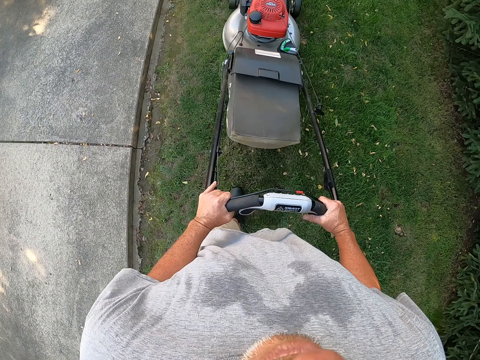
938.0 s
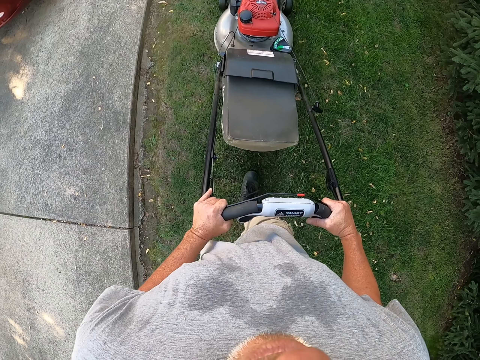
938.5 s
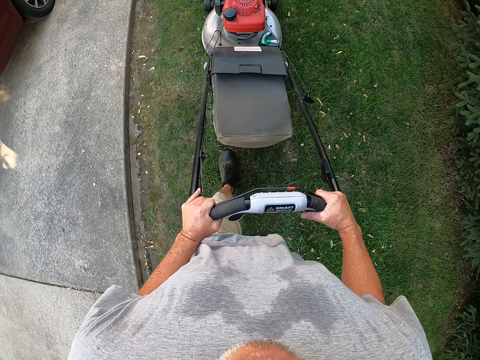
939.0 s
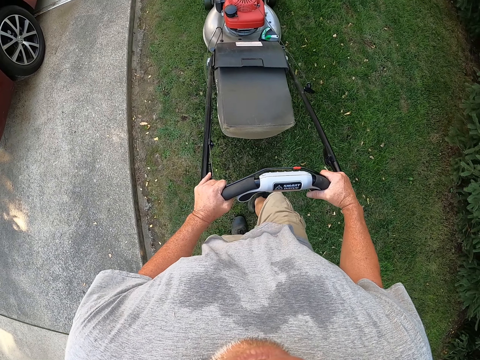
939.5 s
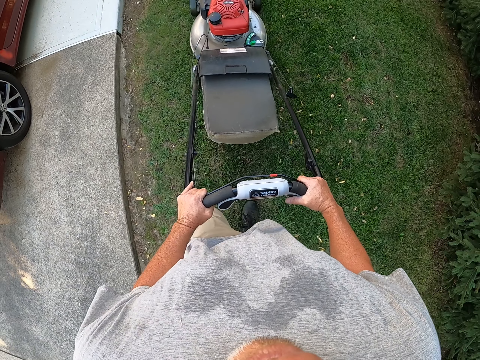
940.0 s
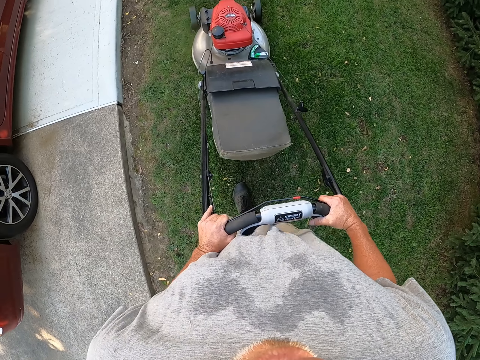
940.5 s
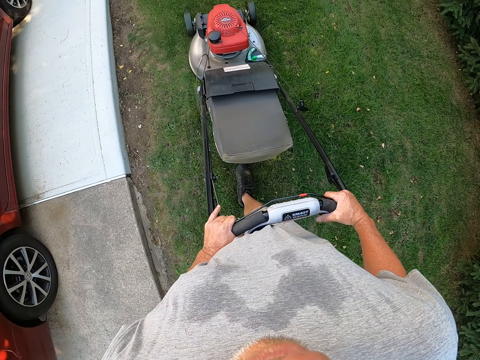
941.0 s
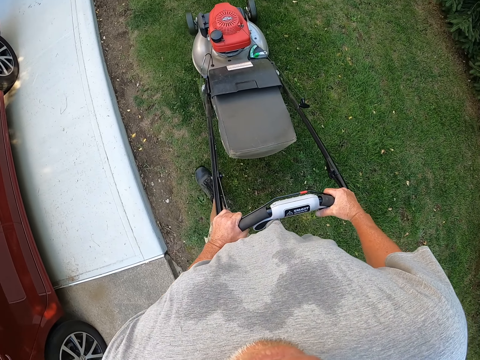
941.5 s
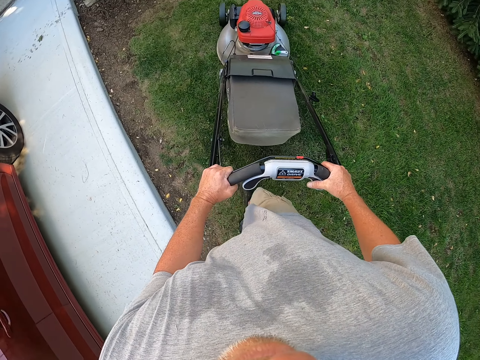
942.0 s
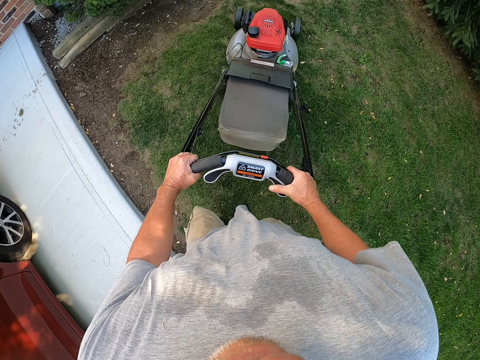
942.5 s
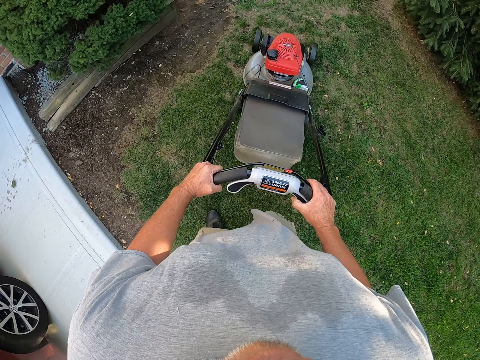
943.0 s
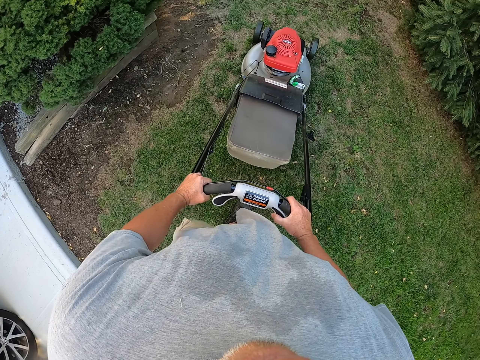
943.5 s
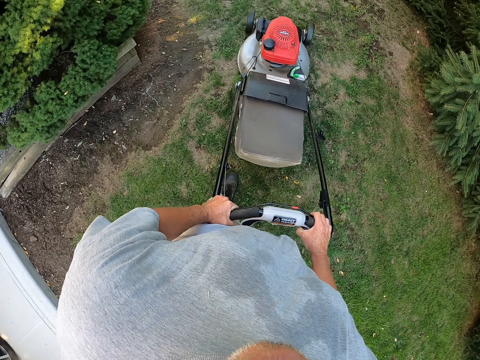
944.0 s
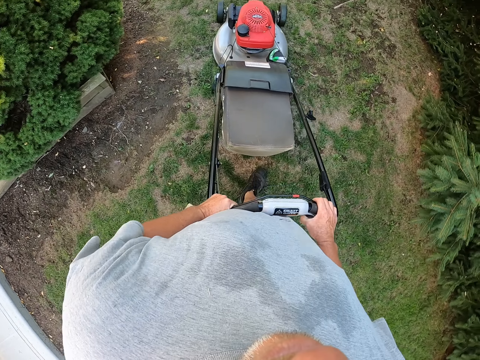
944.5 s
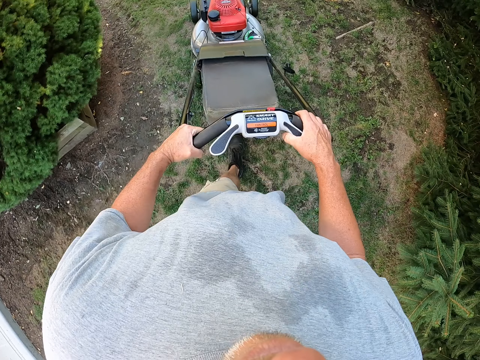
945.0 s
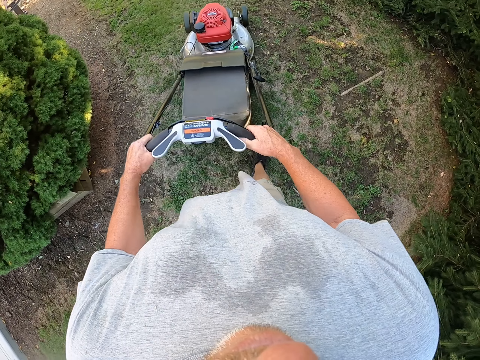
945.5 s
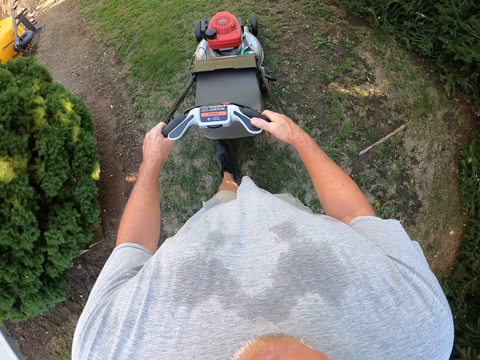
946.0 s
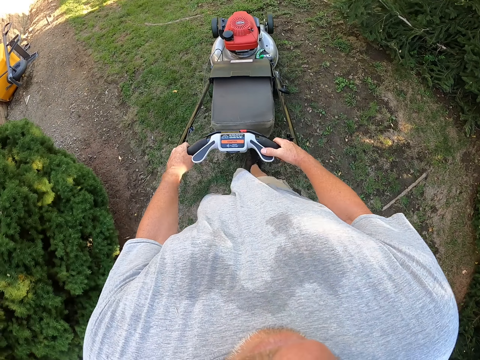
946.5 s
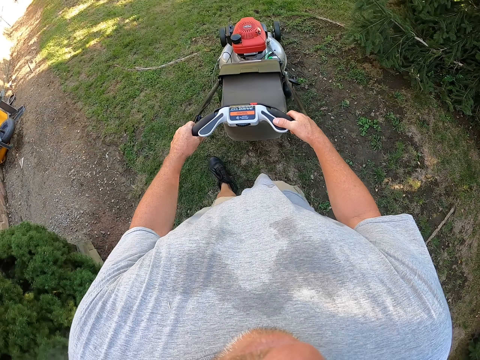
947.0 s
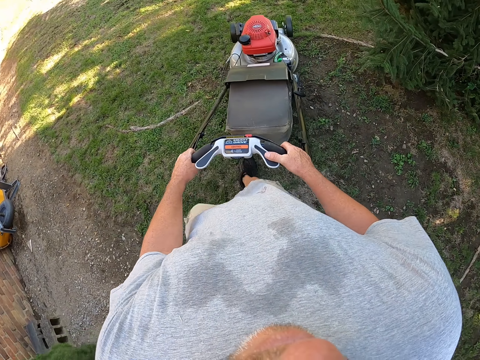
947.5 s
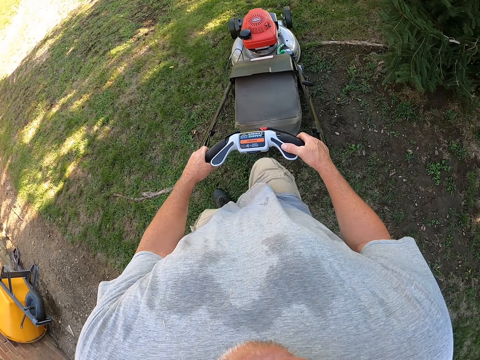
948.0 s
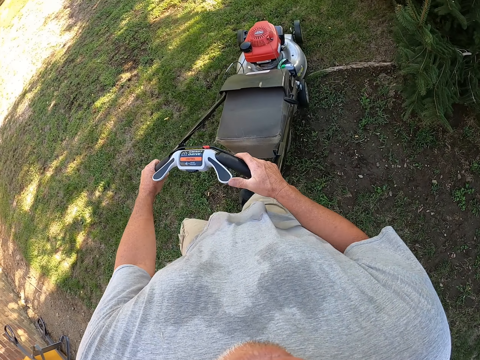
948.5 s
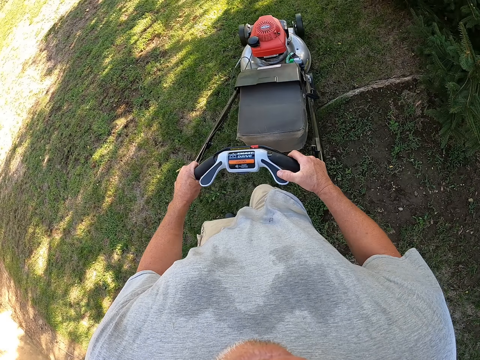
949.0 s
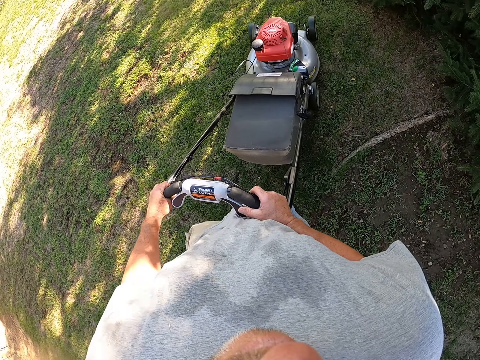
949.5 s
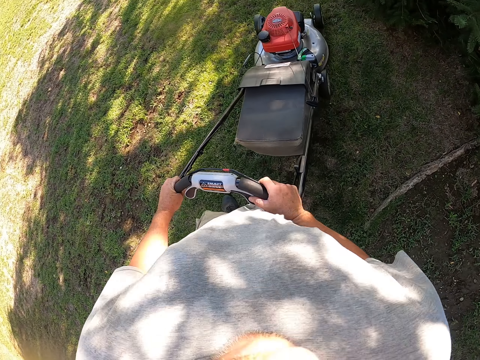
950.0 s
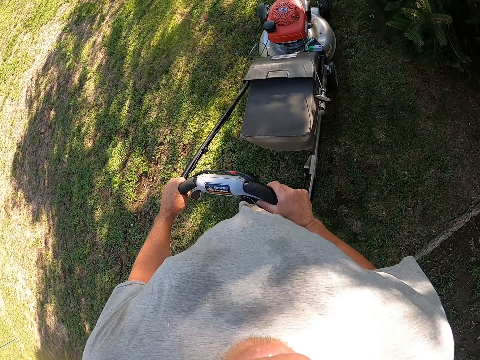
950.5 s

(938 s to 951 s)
The camera wearer changes direction. They trim grass on the compound.

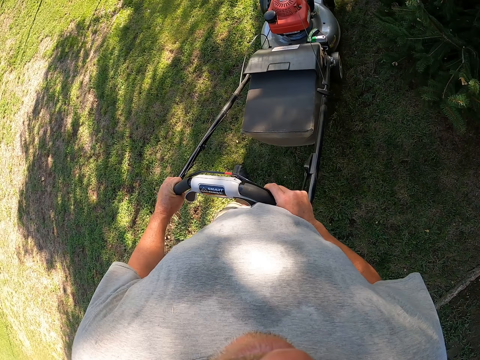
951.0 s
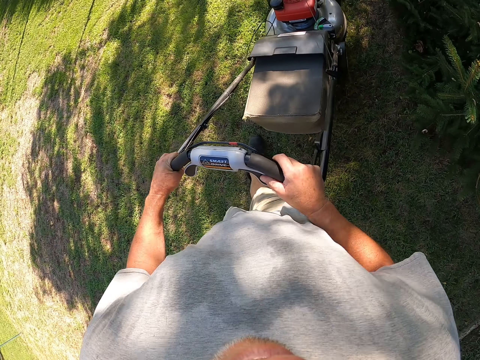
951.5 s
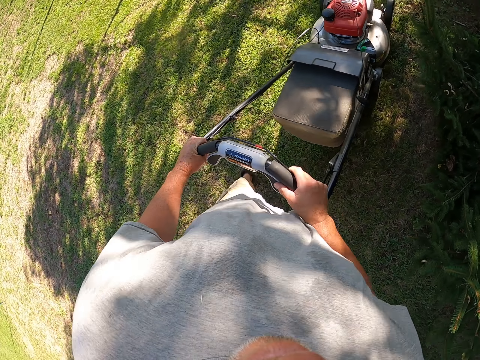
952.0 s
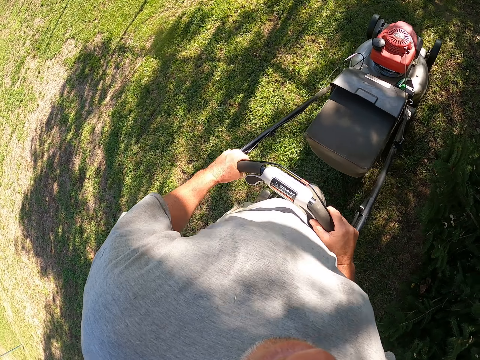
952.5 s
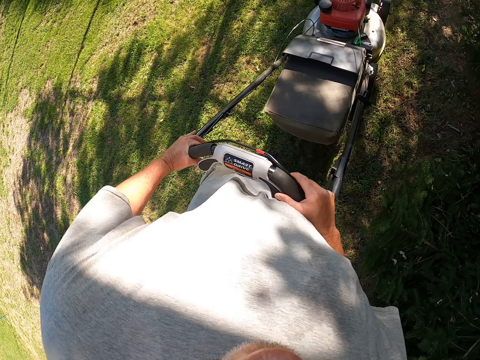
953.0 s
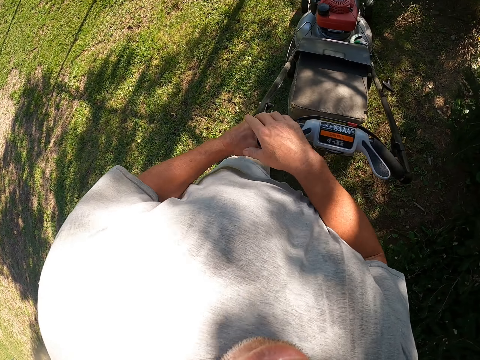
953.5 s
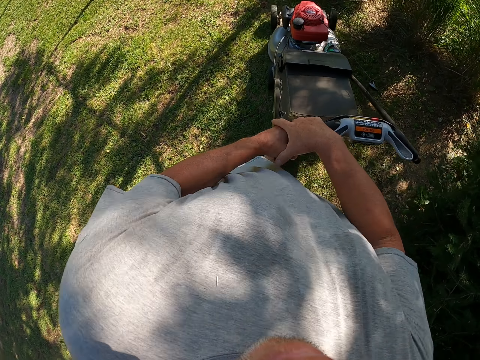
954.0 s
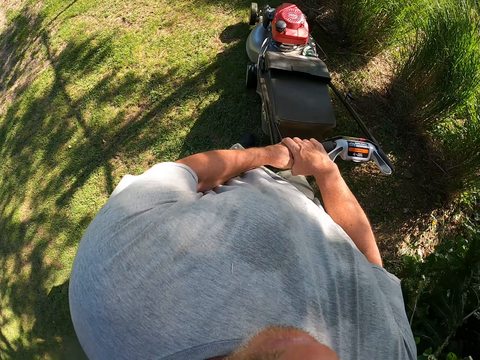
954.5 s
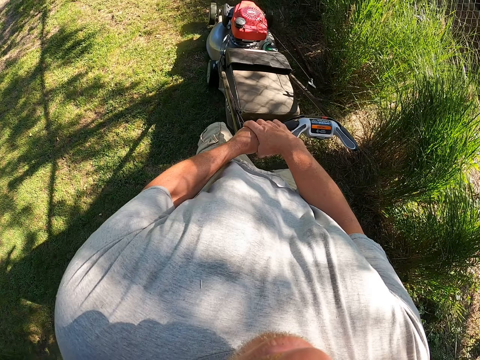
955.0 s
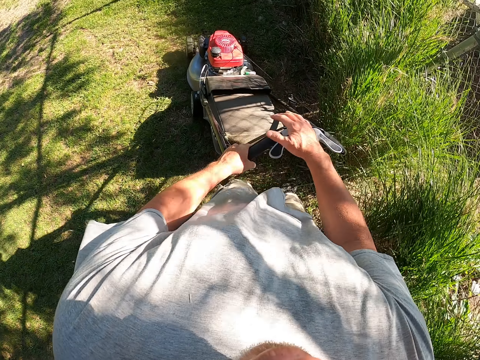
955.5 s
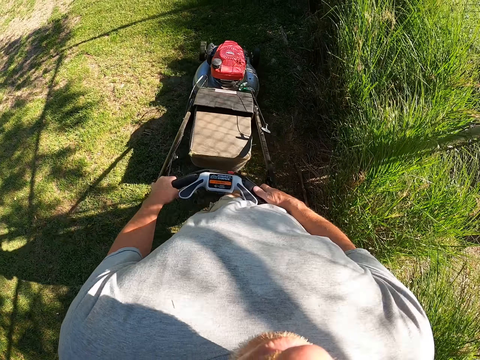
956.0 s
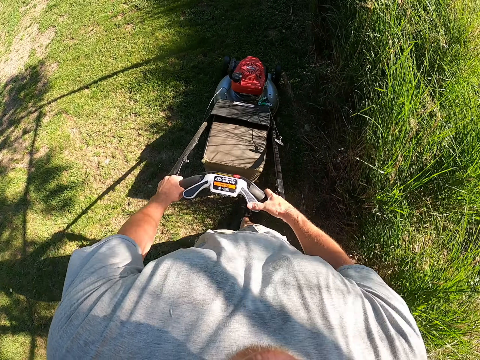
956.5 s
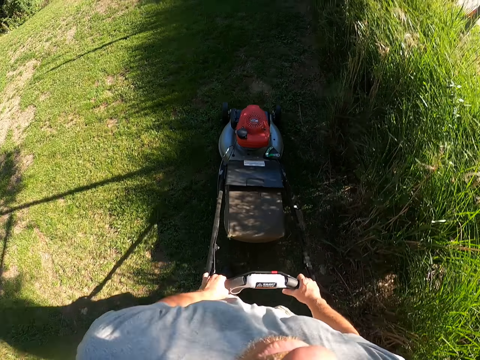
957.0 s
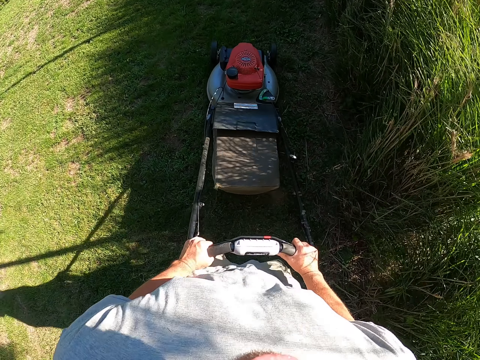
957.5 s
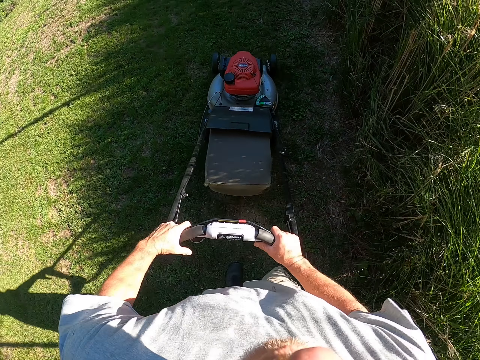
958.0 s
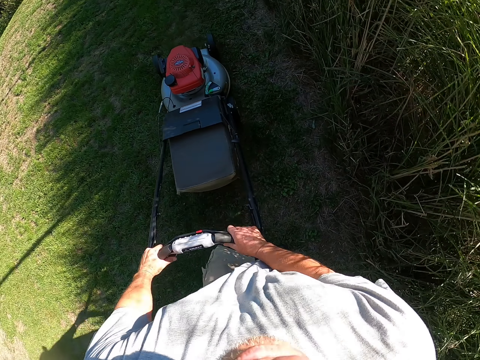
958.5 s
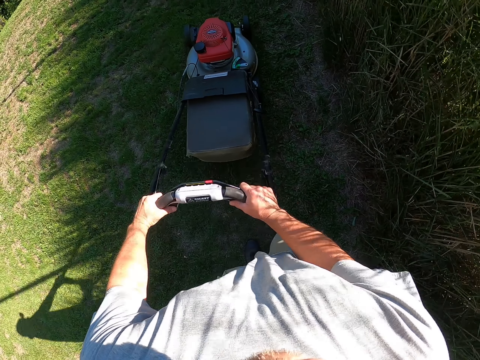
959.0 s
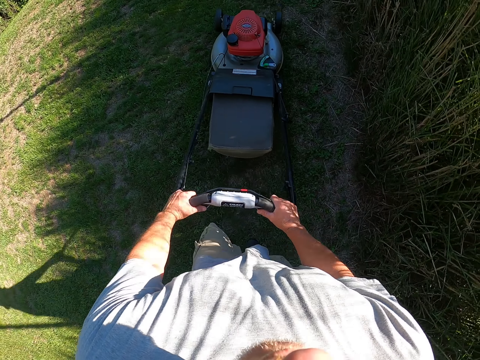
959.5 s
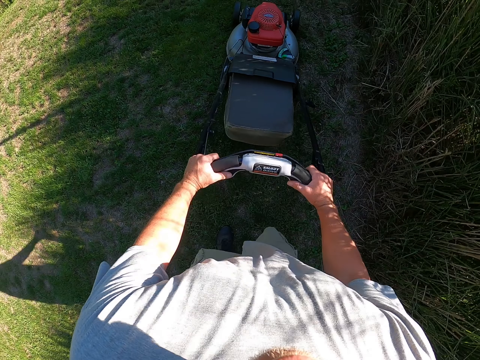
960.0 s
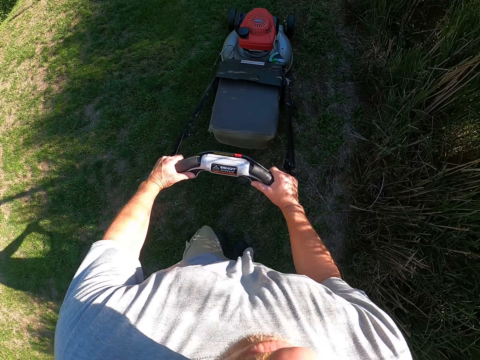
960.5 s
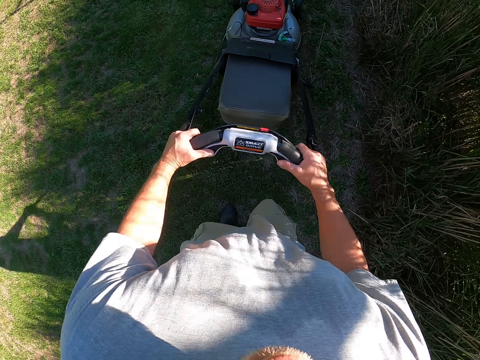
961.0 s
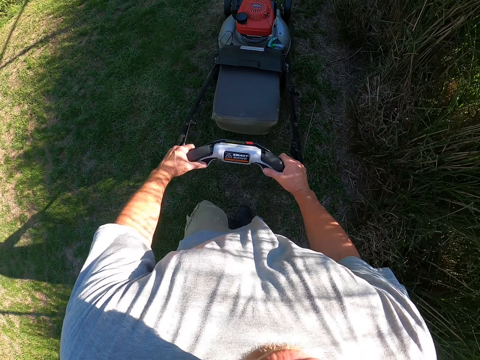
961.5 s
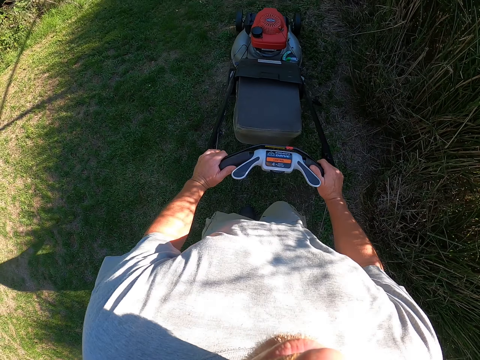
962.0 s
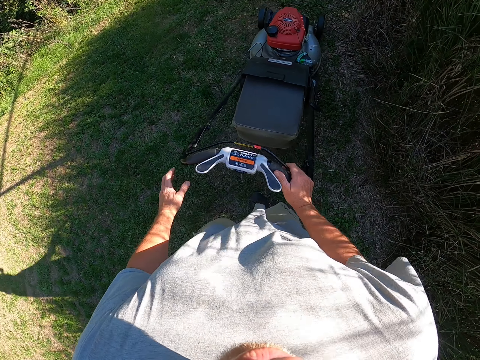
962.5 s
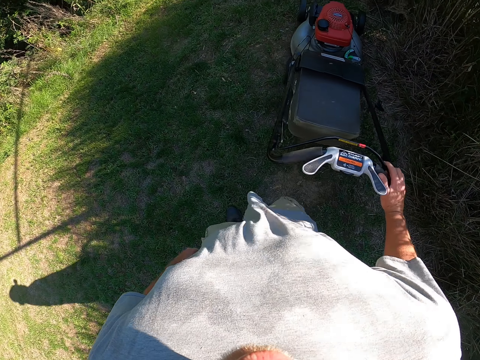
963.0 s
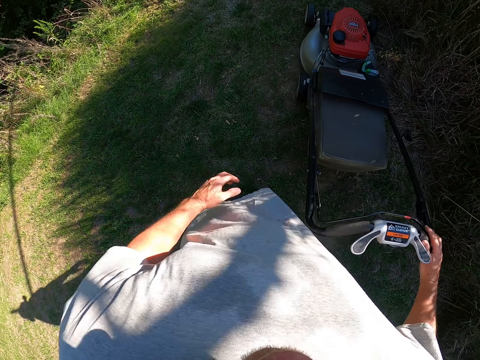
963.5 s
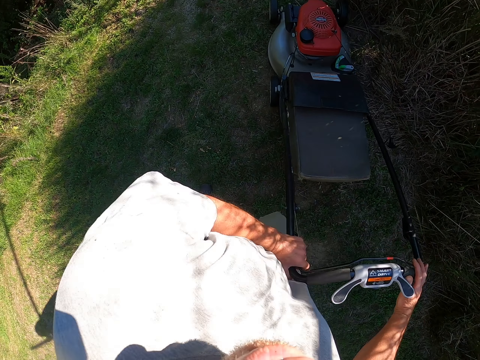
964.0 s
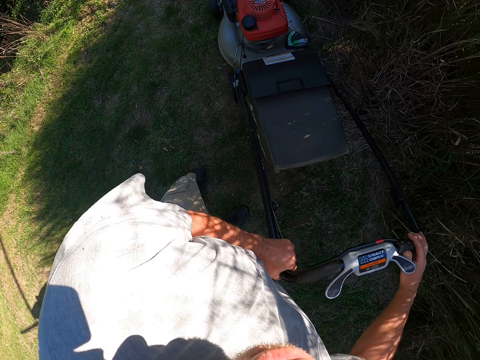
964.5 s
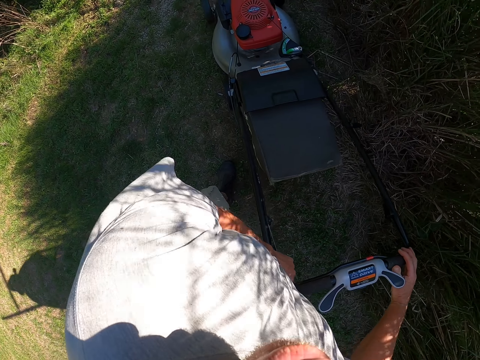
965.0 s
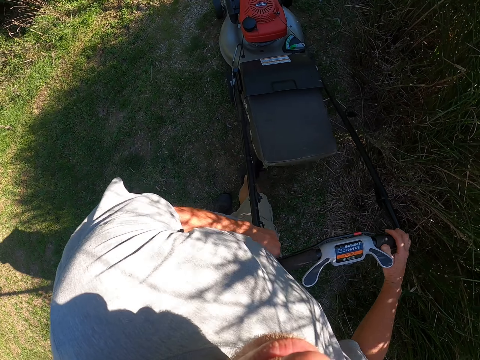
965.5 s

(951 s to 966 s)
The camera wearer holds the left hand. They put hands together. They hold the lawnmower handle with the right hand. They trim grass on the compound. They move on the side of the lawnmower.
